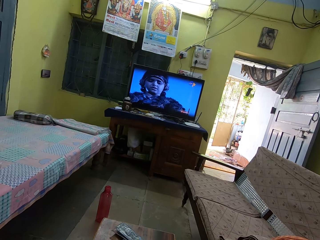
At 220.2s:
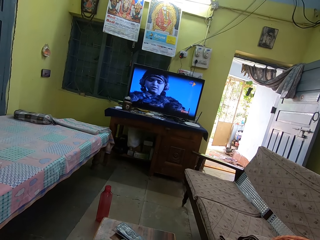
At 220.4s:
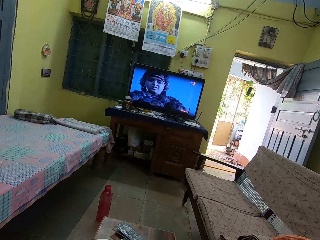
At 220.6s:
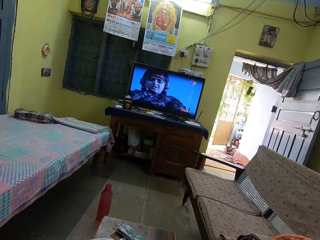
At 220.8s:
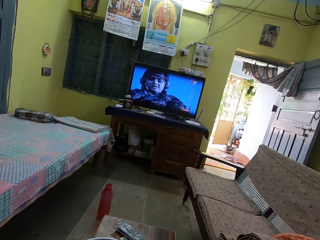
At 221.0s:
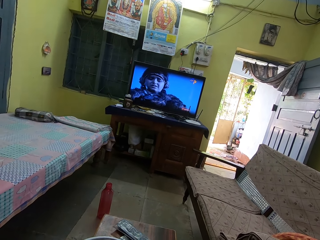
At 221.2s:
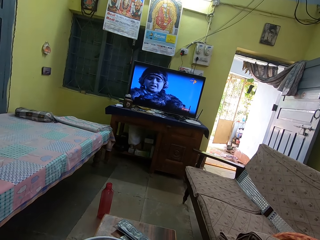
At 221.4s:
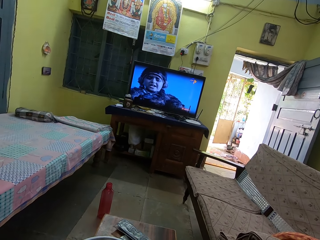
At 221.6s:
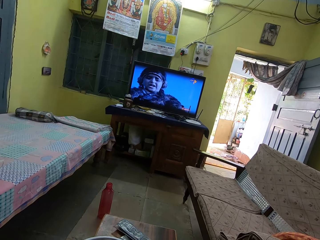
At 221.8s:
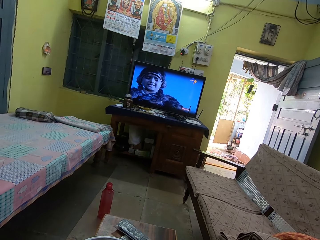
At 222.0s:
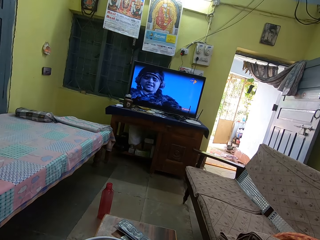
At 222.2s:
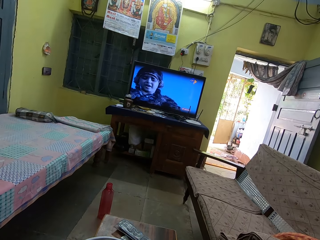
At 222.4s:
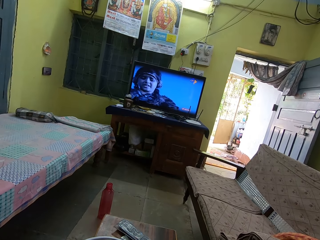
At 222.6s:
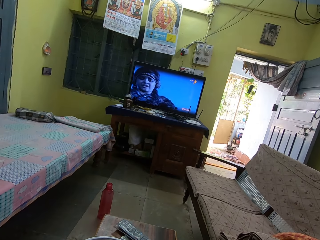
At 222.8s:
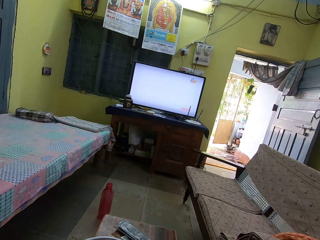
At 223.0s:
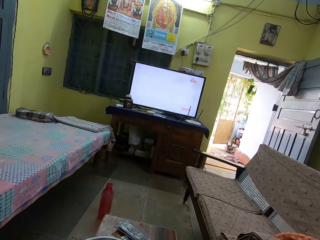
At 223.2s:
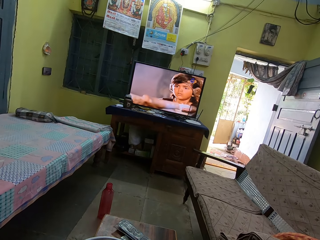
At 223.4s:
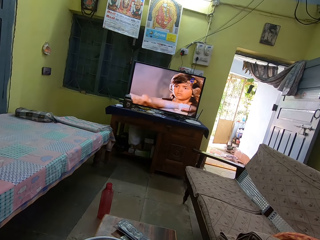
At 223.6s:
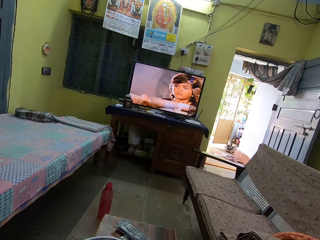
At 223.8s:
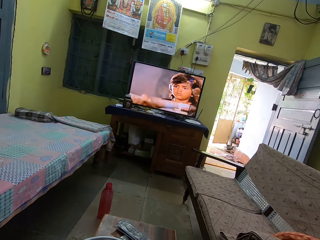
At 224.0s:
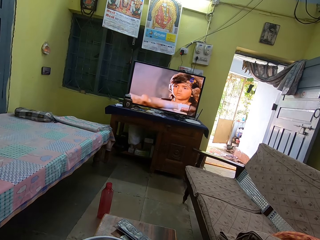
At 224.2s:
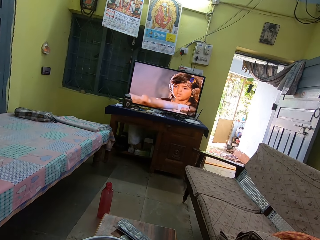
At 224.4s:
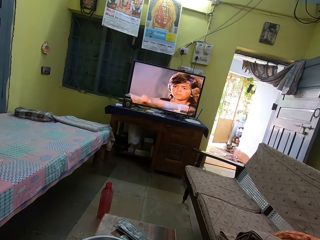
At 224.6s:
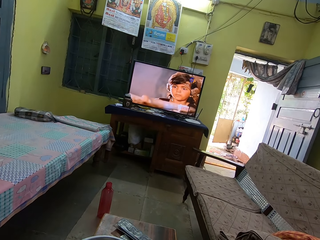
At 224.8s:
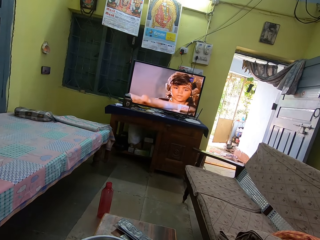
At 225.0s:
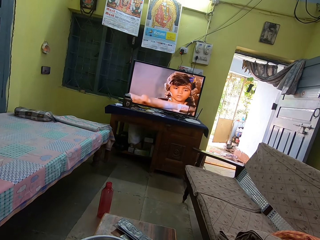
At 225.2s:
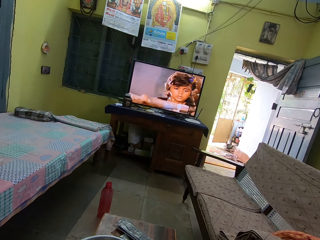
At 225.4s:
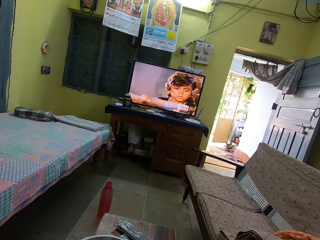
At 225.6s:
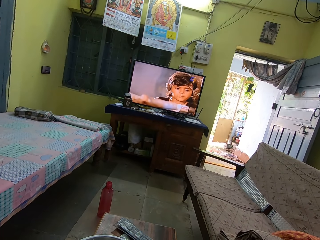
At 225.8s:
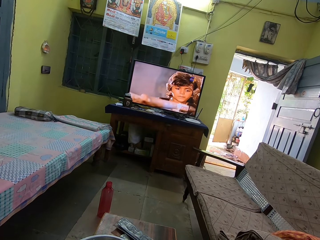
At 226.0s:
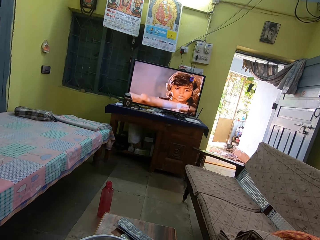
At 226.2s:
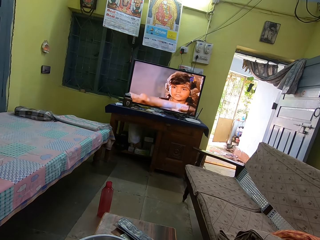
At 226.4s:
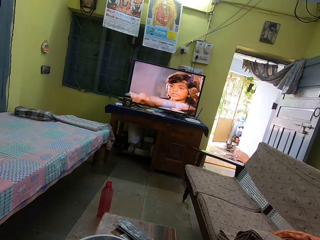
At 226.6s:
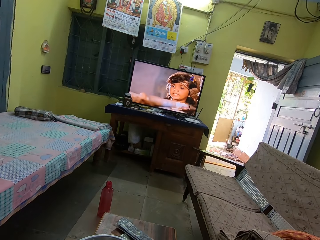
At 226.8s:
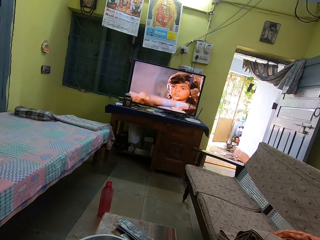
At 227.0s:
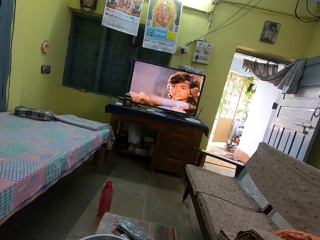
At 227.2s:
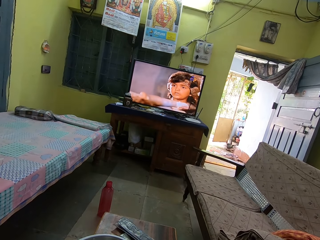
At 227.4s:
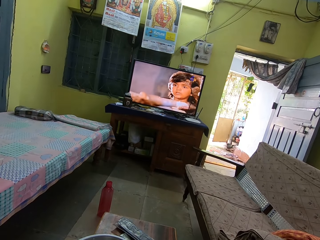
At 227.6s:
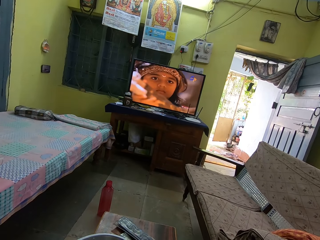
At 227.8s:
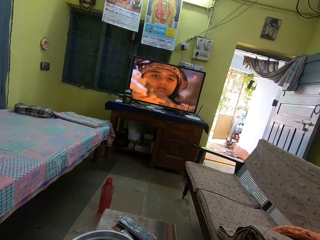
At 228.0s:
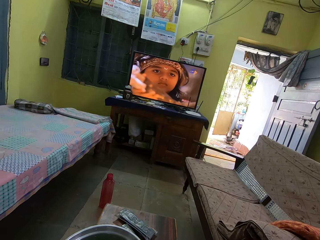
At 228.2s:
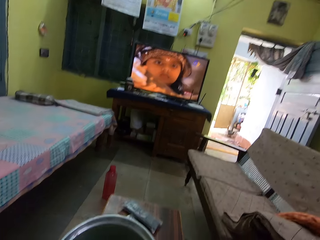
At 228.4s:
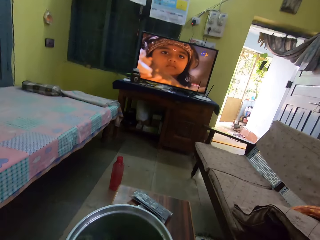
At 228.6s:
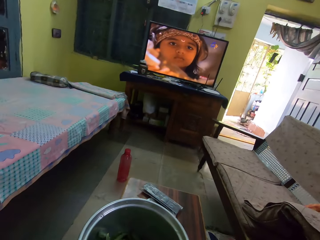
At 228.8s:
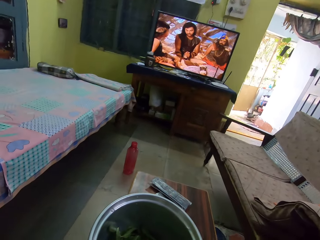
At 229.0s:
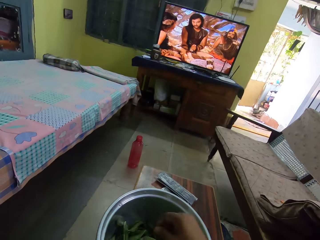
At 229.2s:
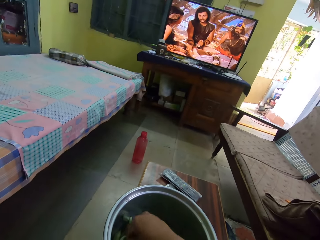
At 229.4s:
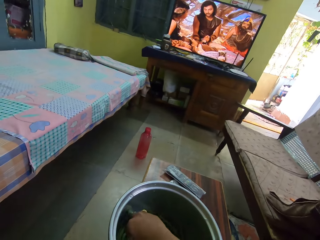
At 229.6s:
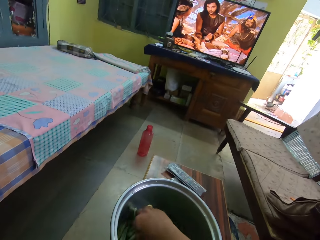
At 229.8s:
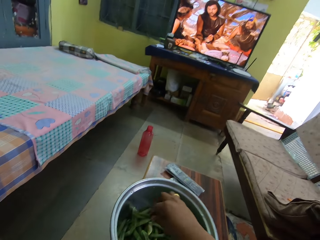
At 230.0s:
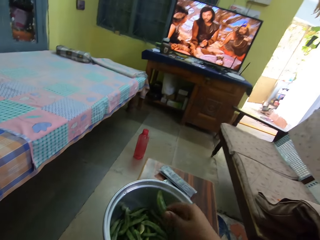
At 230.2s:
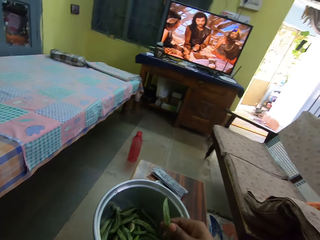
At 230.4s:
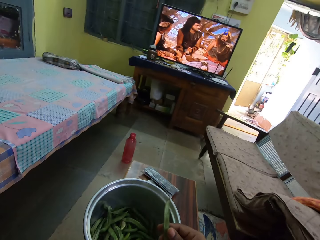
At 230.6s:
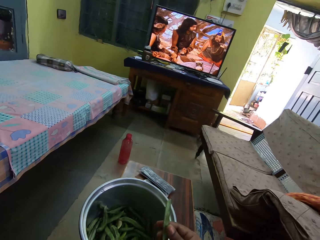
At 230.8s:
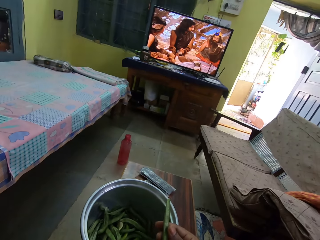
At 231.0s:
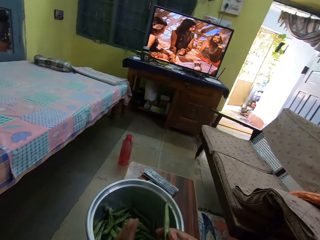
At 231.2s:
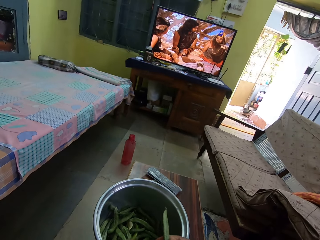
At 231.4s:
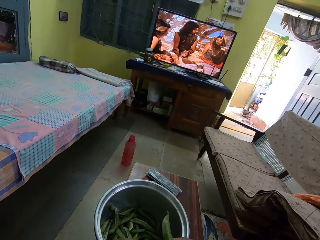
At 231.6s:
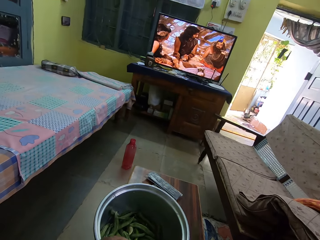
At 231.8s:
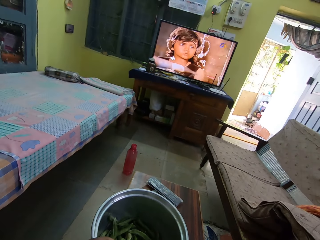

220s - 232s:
The camera wearer looks around. They pick green pea plants in the basin.

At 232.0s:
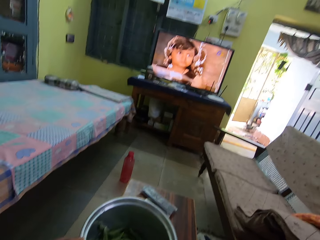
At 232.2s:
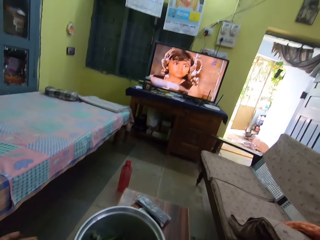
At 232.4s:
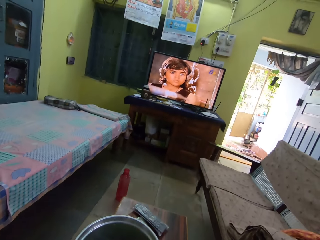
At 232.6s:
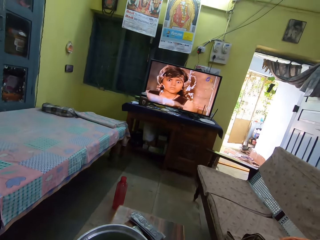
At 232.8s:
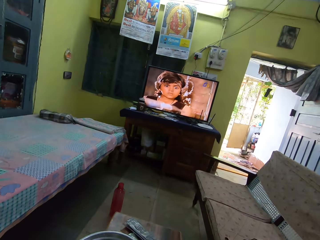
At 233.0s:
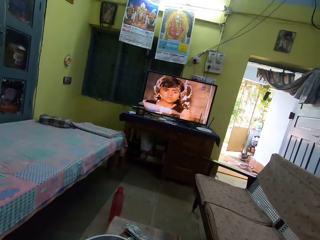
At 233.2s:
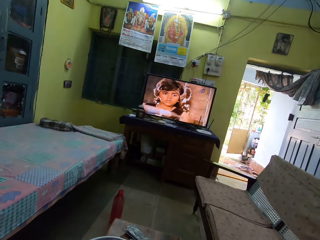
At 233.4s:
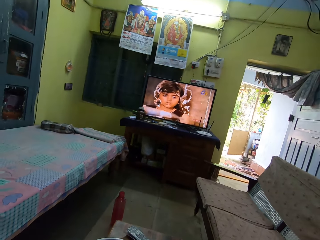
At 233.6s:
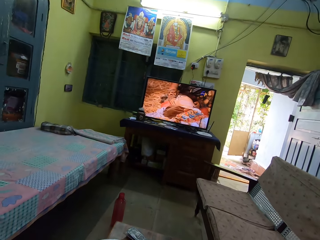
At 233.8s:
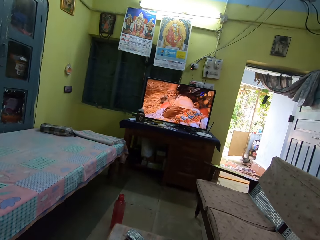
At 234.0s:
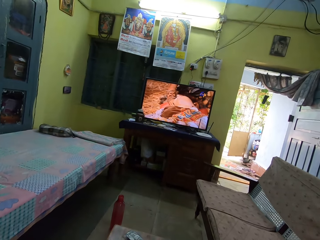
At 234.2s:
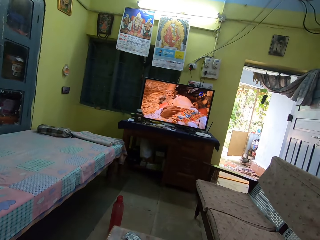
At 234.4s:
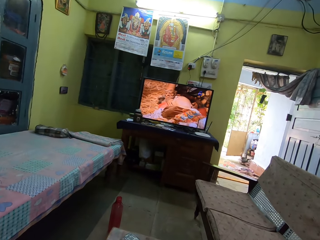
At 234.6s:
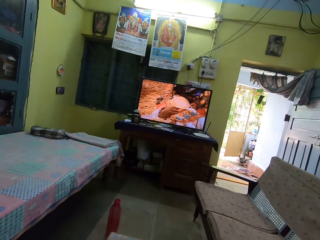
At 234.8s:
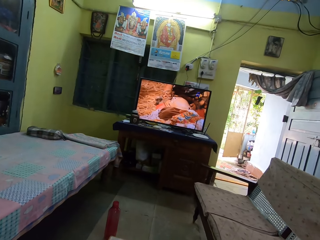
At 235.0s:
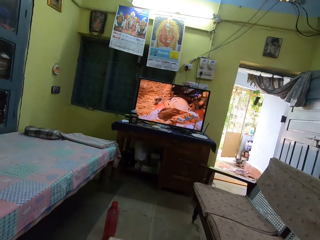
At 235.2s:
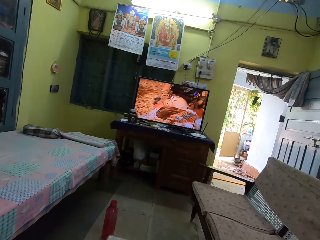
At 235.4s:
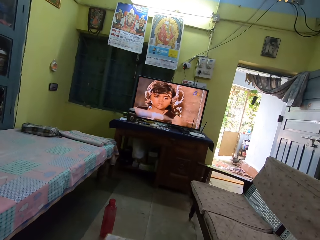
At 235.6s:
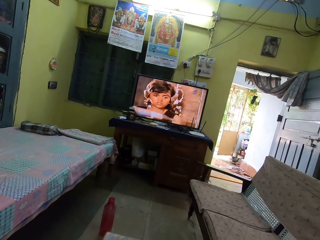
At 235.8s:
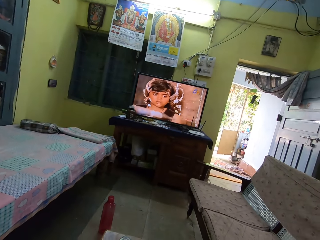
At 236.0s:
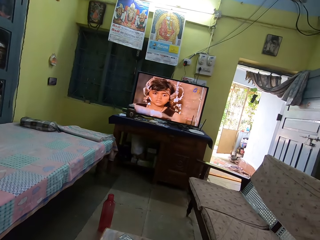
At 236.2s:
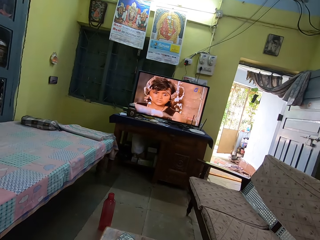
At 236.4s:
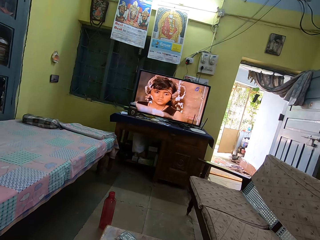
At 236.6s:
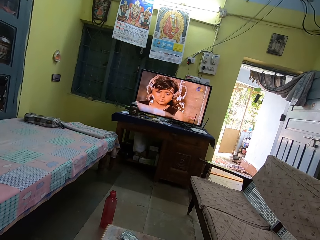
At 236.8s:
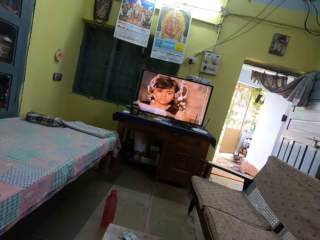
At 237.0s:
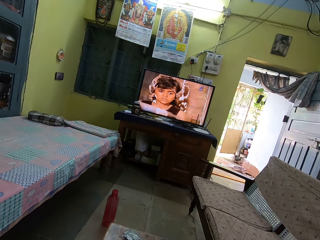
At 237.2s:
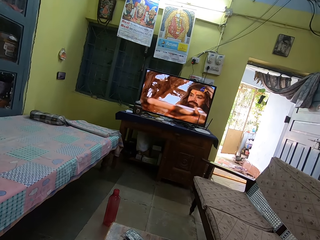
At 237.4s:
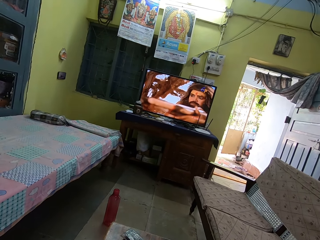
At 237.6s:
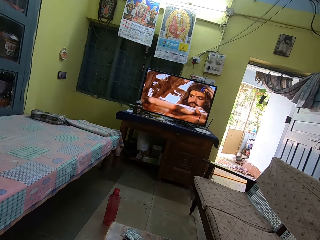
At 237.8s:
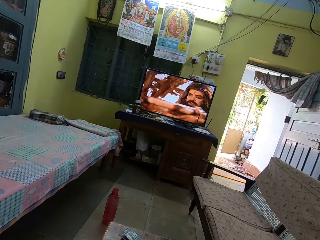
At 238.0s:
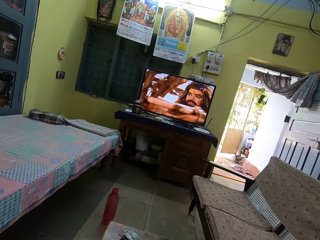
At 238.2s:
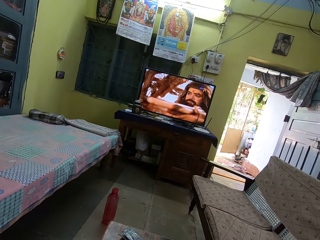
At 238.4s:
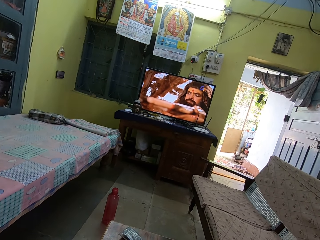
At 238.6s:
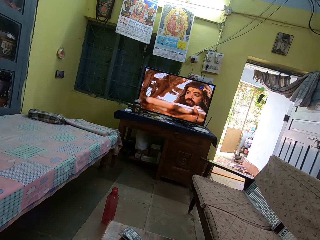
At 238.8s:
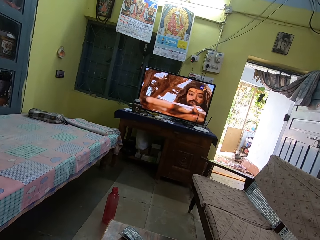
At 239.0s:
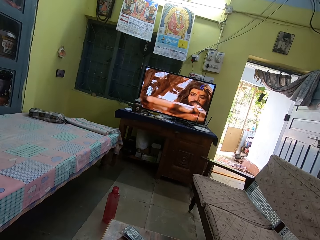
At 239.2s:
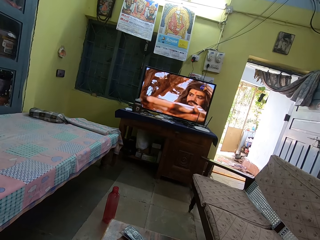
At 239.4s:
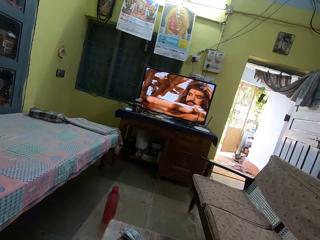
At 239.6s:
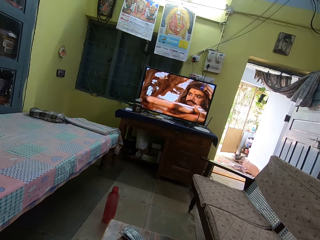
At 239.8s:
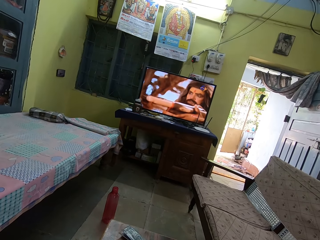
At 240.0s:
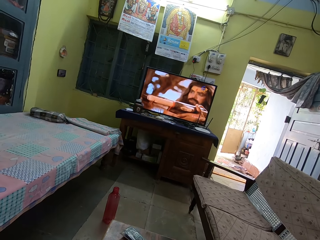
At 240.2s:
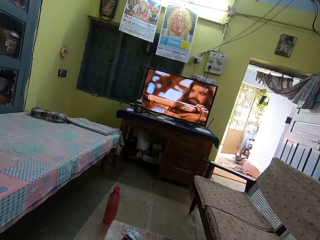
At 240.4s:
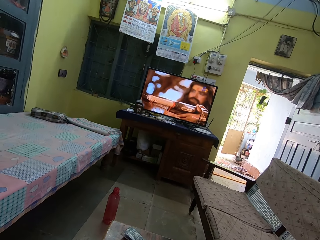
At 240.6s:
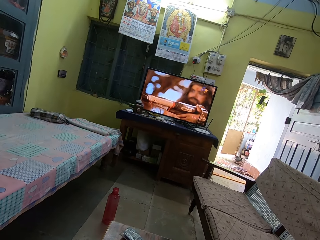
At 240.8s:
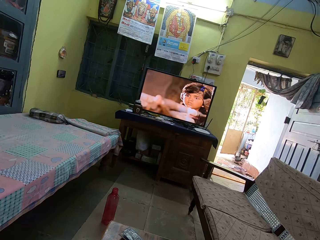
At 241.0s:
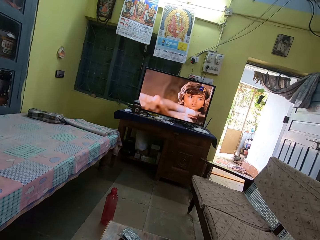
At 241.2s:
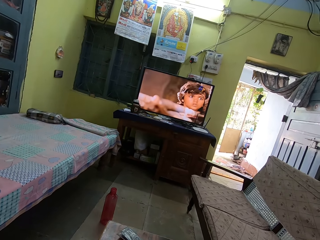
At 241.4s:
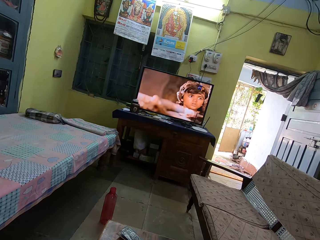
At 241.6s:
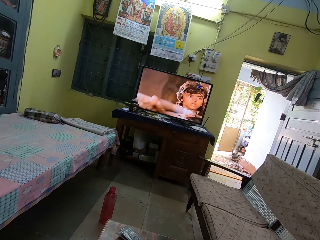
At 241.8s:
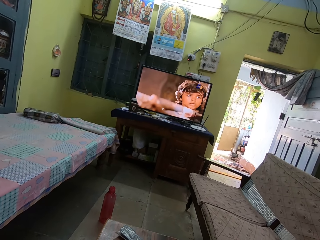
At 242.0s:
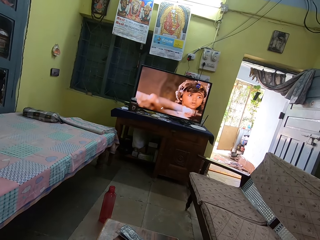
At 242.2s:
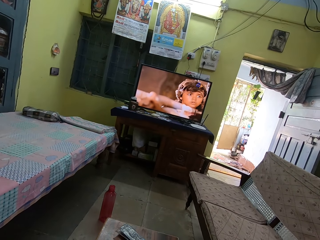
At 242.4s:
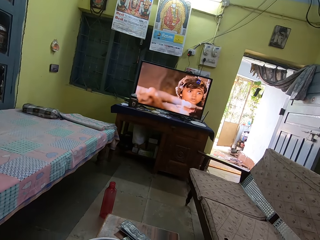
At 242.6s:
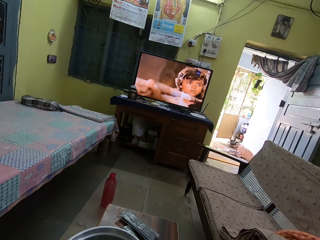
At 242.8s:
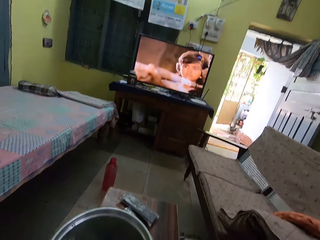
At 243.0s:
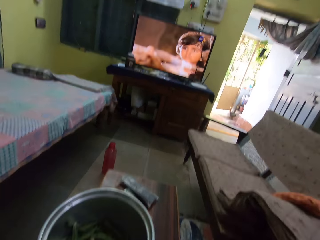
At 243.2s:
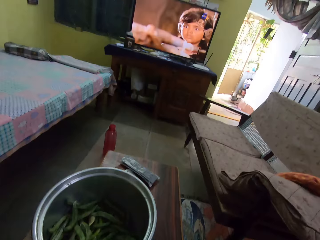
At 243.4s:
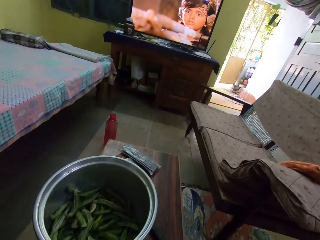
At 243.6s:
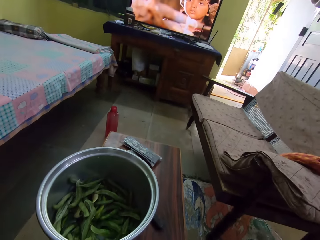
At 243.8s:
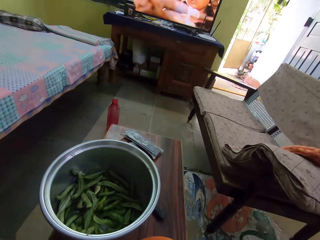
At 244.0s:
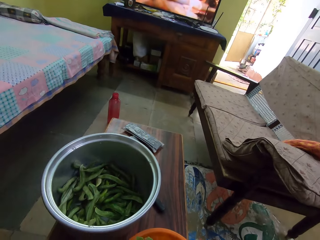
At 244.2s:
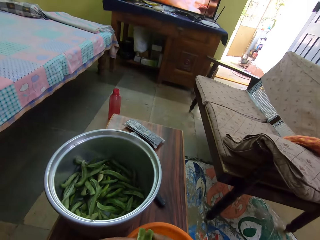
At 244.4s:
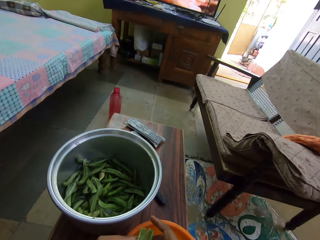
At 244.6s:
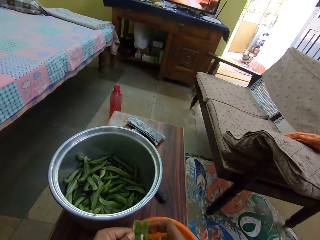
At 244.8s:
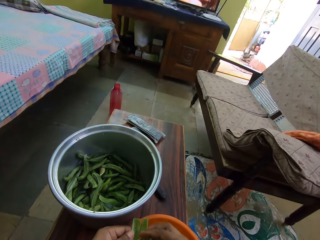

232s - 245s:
The camera wearer looks around. They watch television. They look around.
